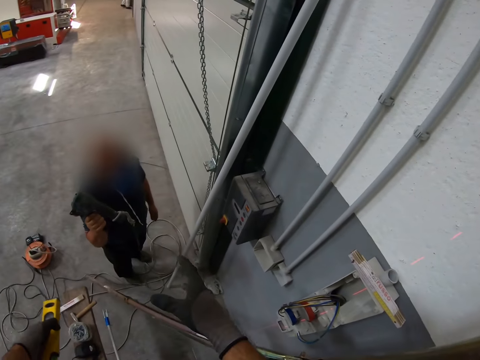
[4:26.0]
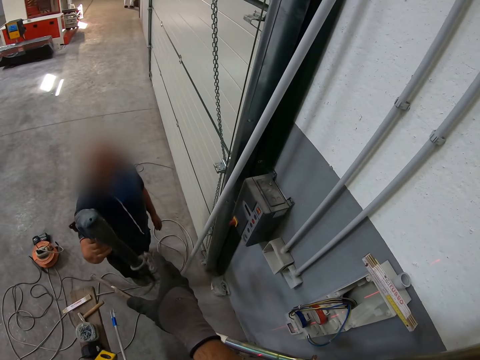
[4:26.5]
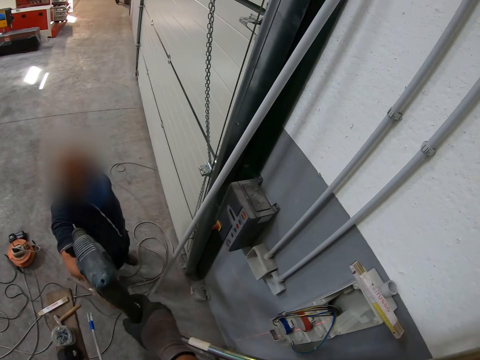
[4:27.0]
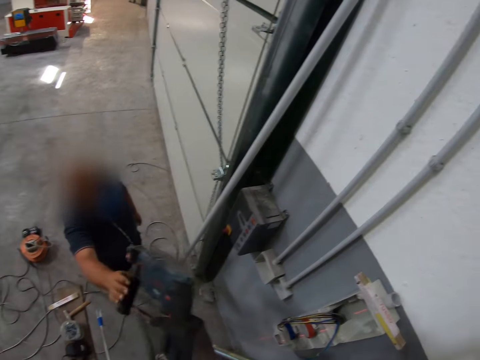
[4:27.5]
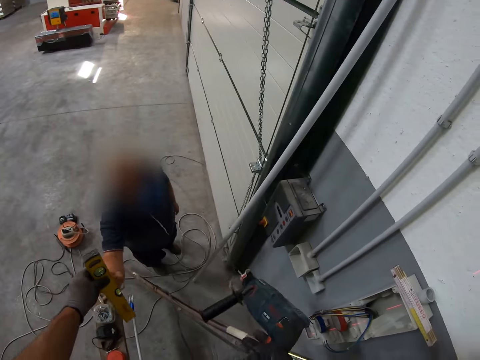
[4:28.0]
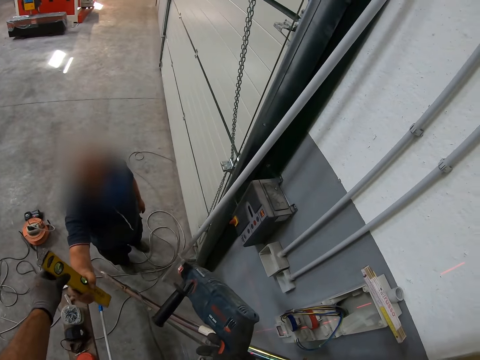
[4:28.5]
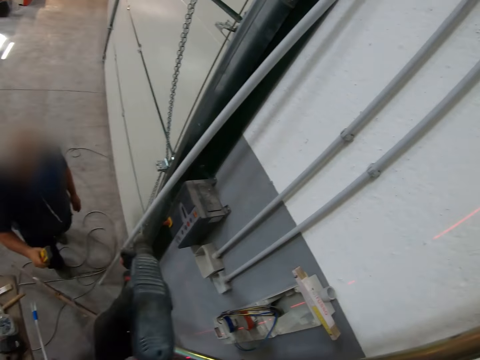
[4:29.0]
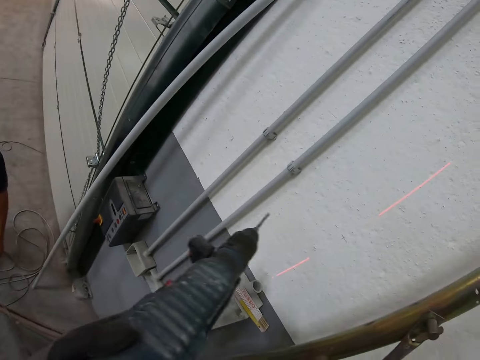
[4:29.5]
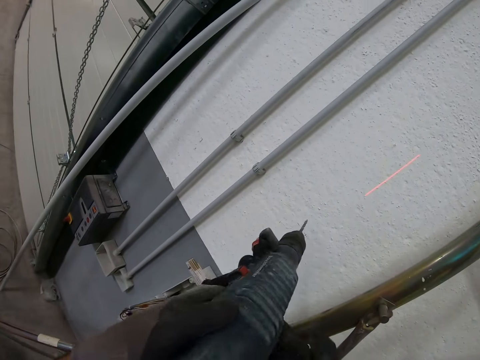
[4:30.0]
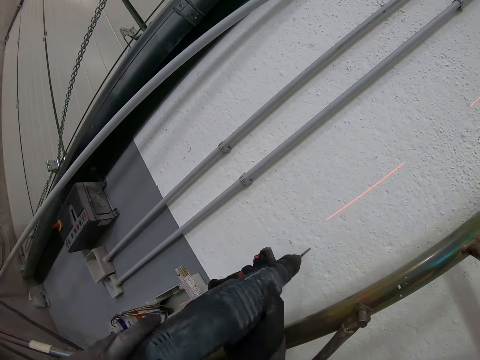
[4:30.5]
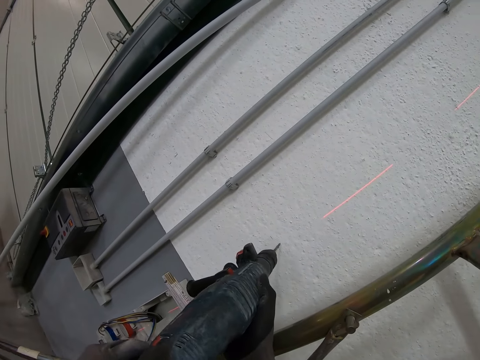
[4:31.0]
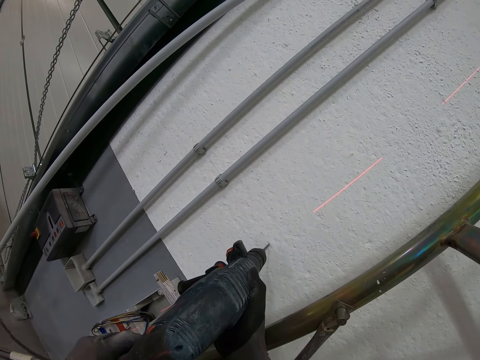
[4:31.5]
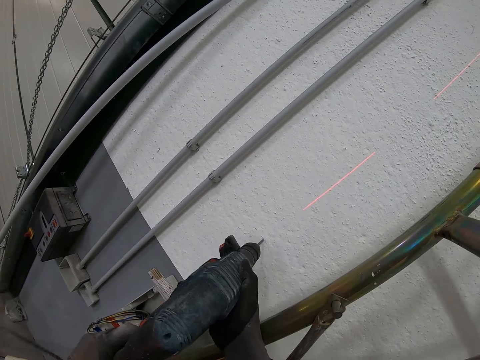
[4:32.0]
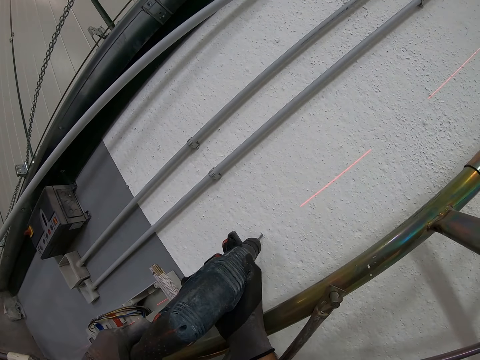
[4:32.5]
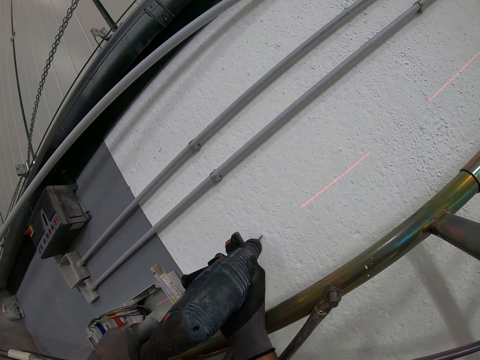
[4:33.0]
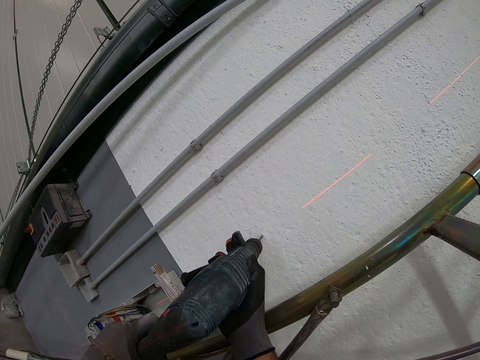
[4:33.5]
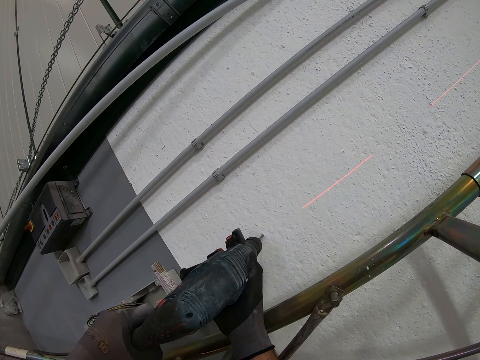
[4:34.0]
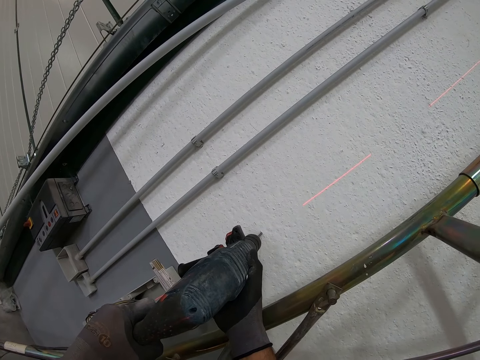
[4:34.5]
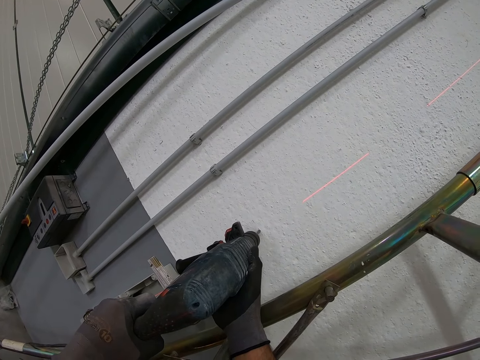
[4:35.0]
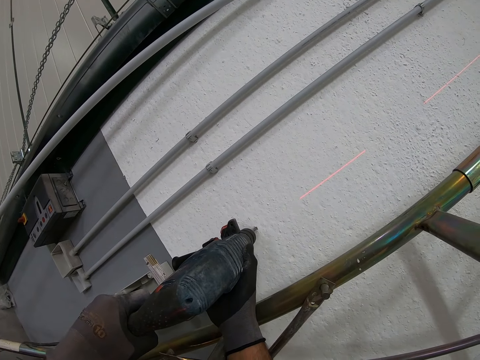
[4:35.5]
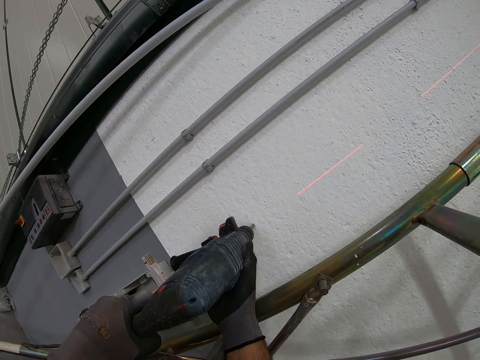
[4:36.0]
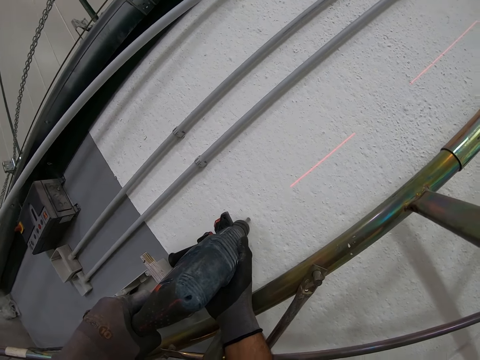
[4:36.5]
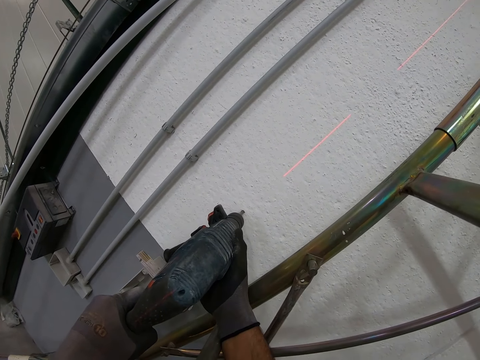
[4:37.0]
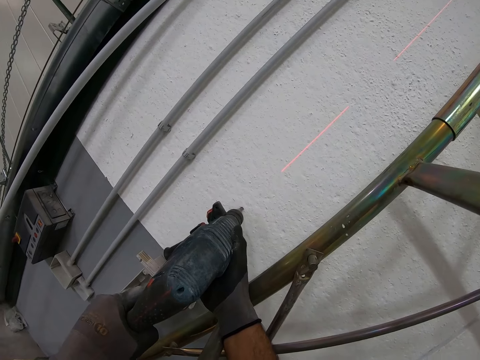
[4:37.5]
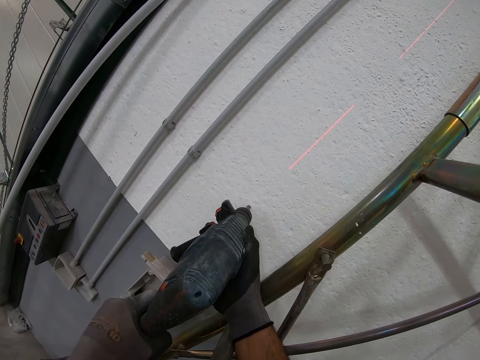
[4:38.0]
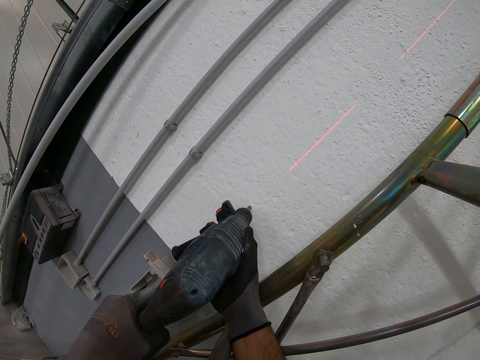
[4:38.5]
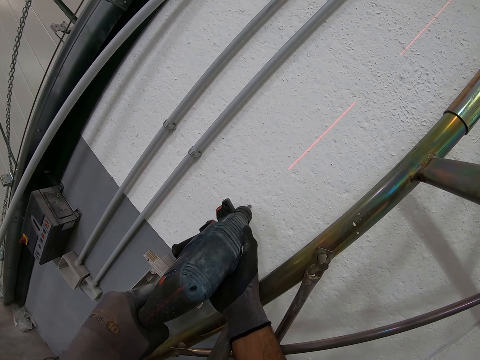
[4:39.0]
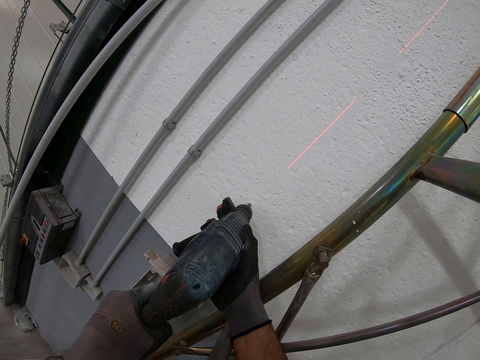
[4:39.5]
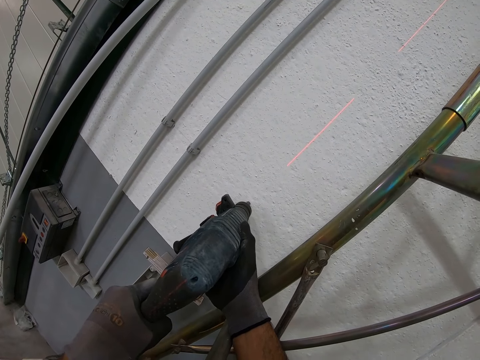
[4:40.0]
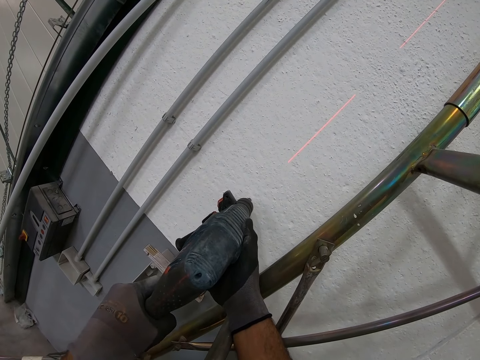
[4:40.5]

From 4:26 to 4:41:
The camera wearer takes a soldering gun or drilling machine from a man. They give the drilling machine or clamp meter to the man. They make holes on the wall using the drilling machine.

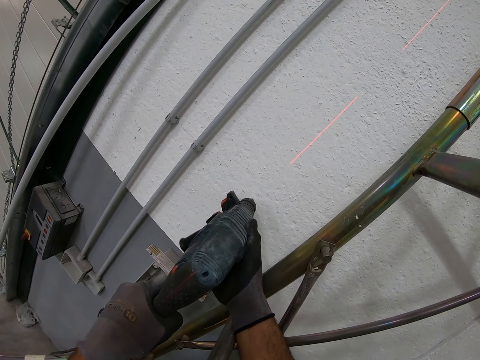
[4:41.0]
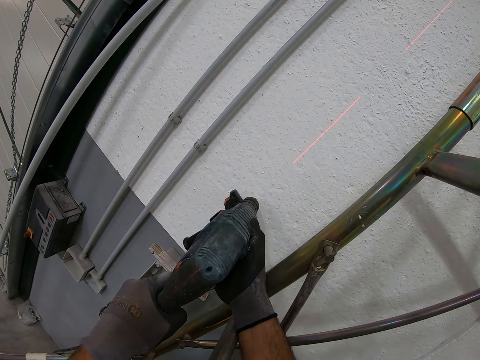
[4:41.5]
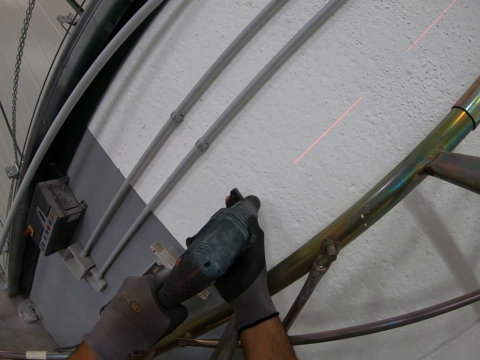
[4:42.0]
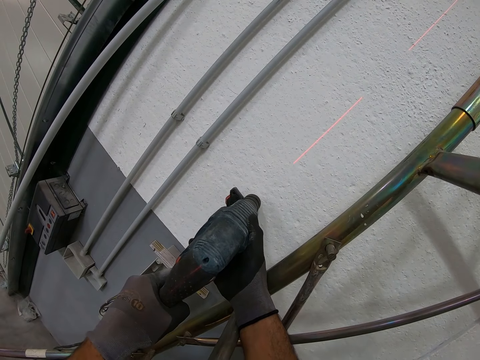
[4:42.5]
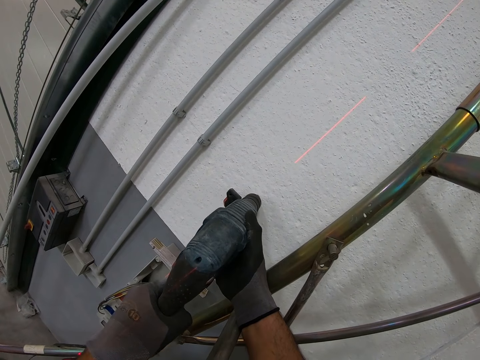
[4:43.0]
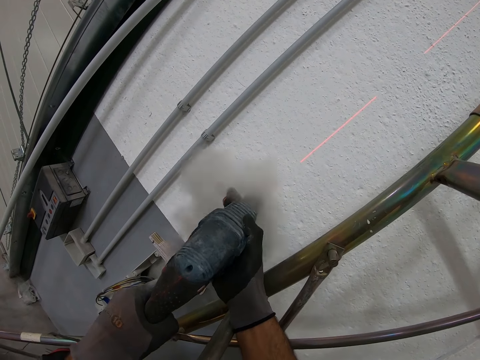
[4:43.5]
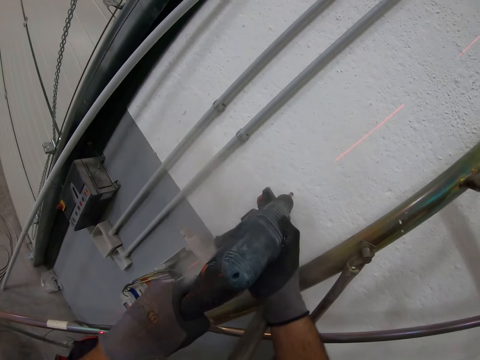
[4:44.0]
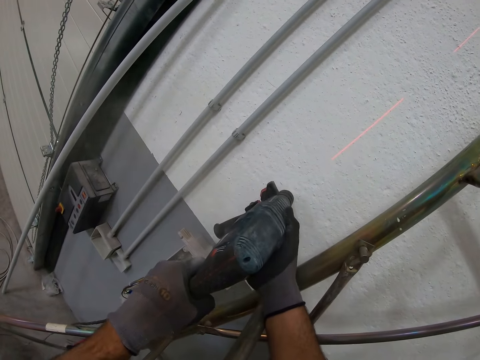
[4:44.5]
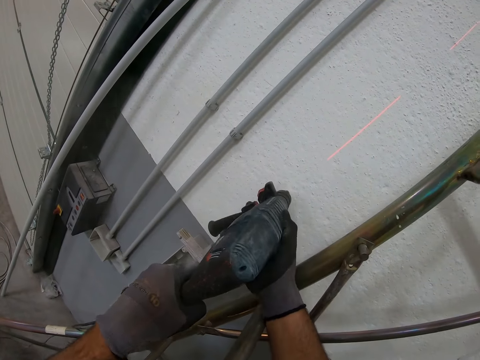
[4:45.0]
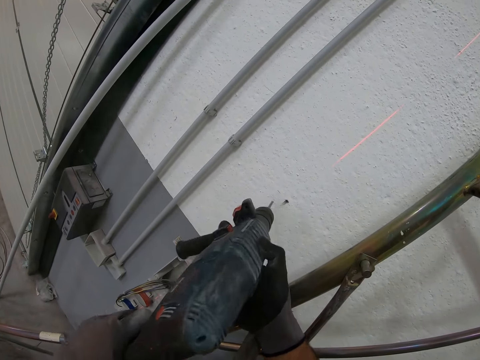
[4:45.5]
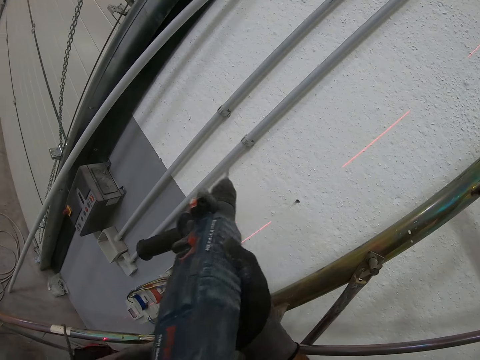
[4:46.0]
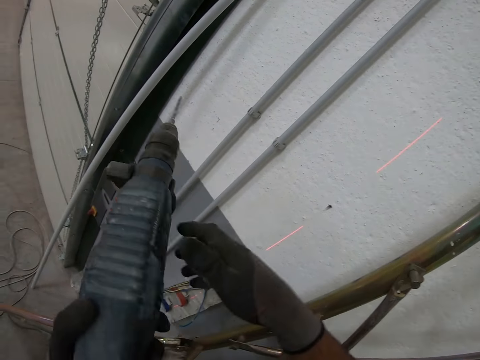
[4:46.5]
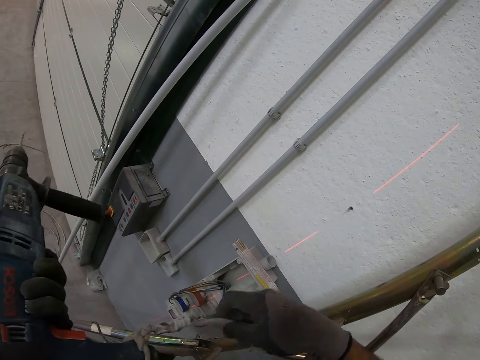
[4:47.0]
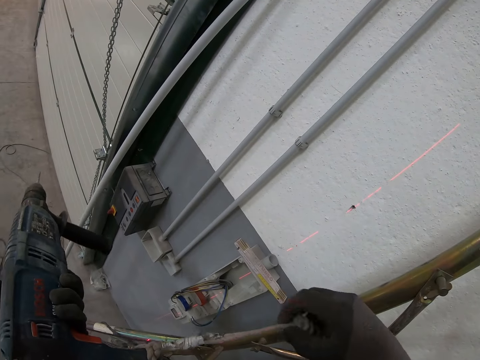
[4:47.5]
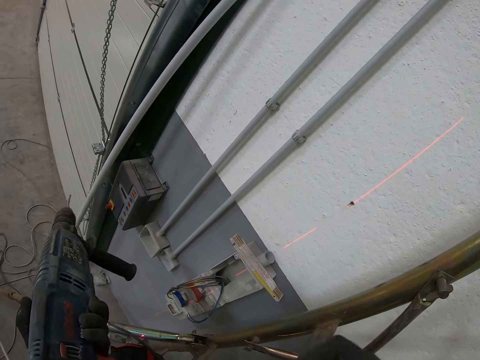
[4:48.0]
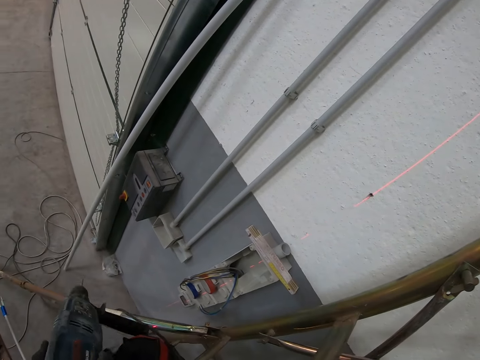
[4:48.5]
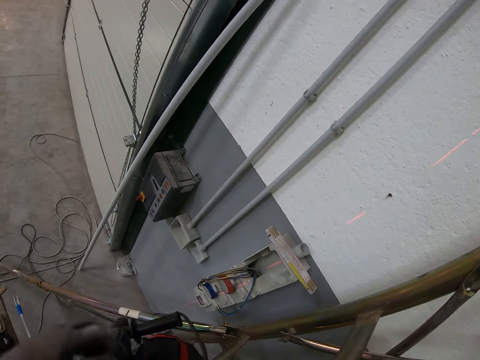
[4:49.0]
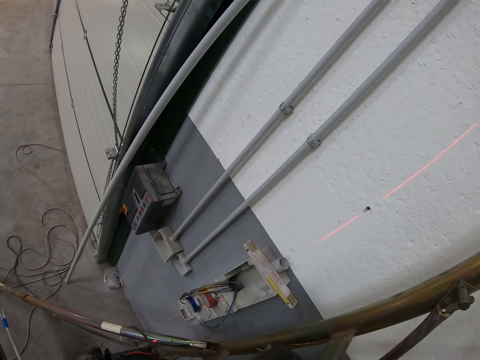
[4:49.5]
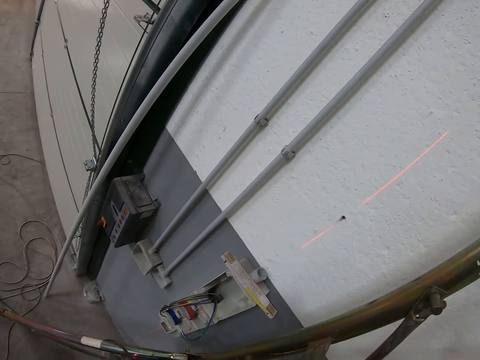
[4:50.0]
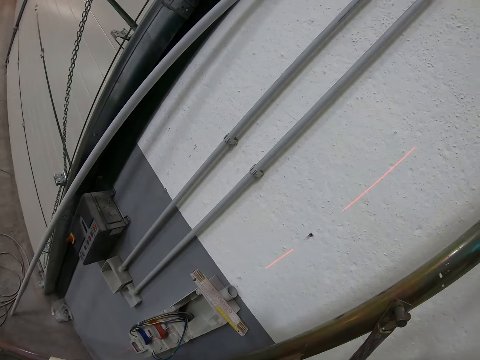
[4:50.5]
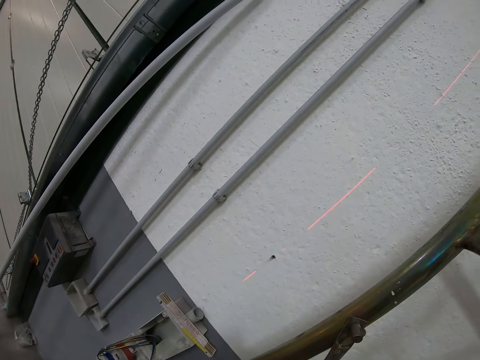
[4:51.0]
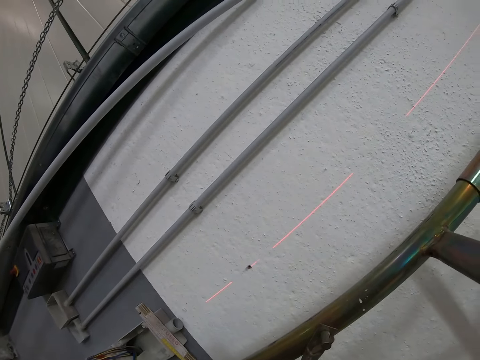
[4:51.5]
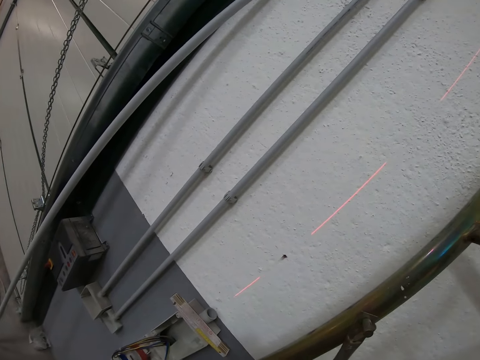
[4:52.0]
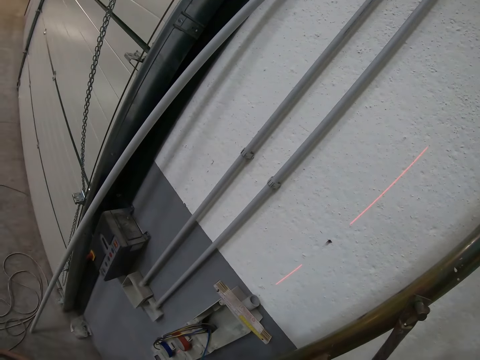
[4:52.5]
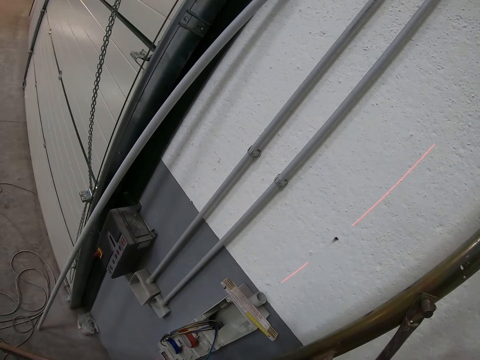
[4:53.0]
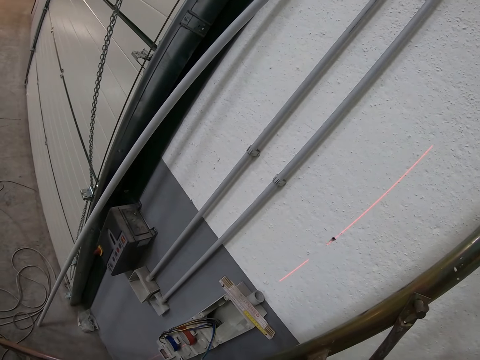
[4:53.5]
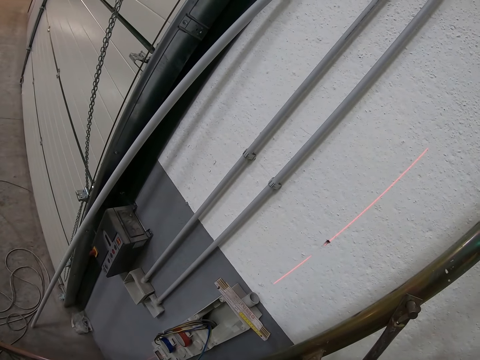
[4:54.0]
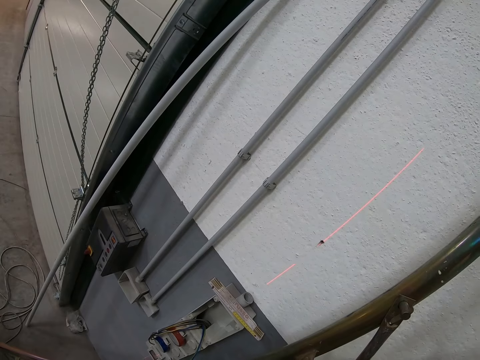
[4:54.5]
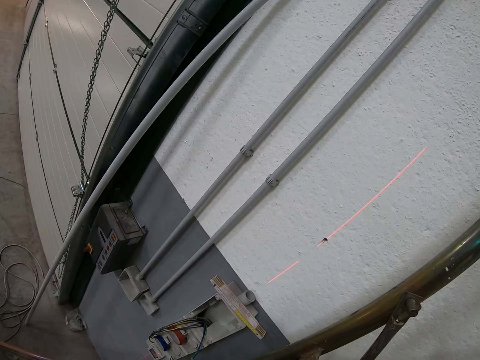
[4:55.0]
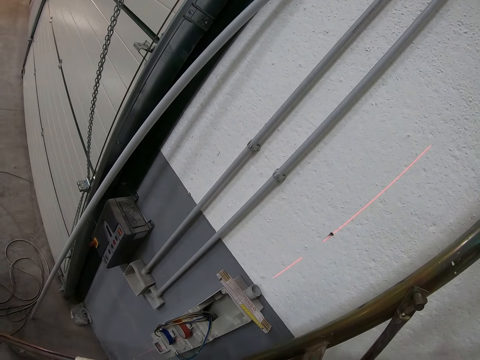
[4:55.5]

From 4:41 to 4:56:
The camera wearer holds a drill wrench cable. They look around the wall.
